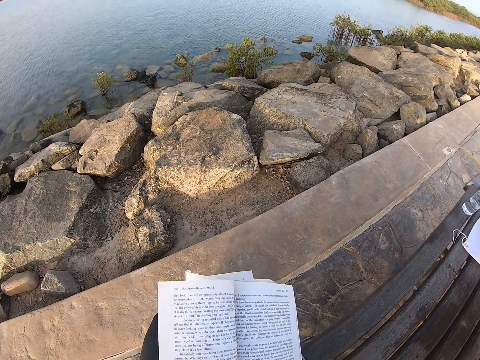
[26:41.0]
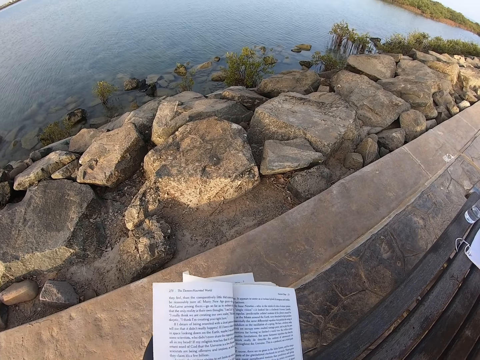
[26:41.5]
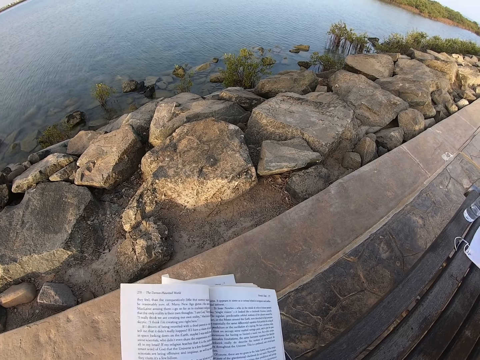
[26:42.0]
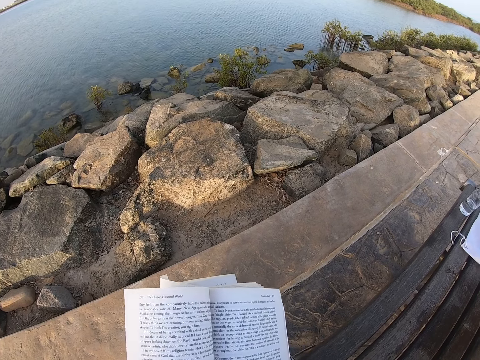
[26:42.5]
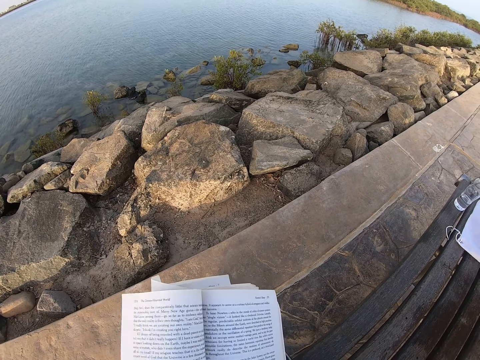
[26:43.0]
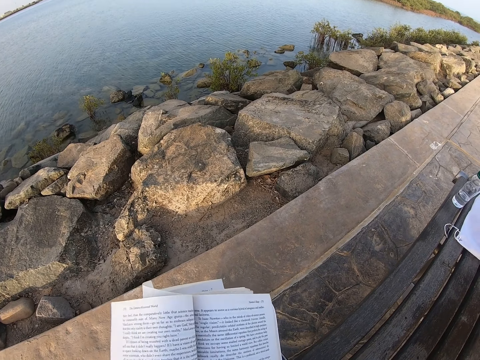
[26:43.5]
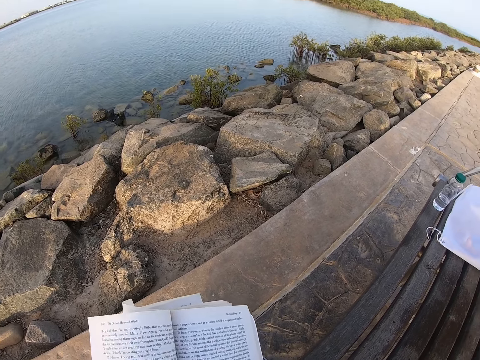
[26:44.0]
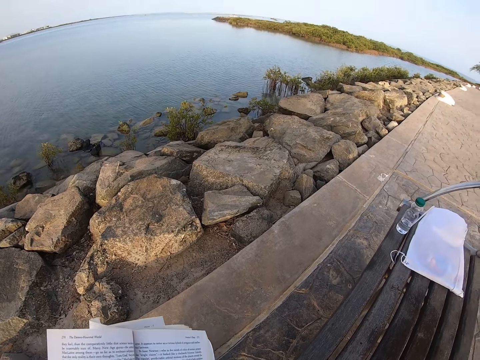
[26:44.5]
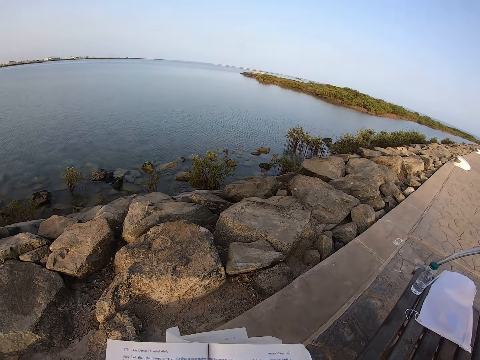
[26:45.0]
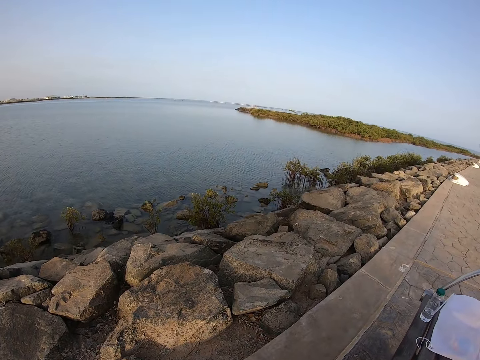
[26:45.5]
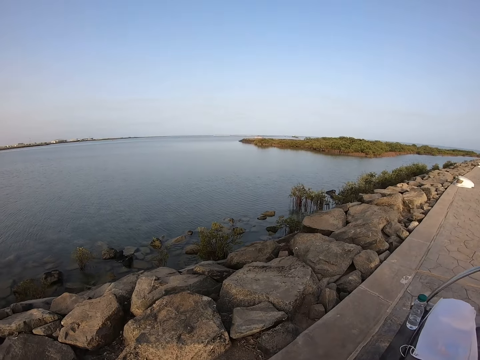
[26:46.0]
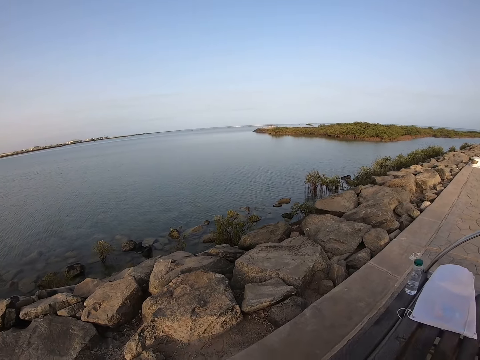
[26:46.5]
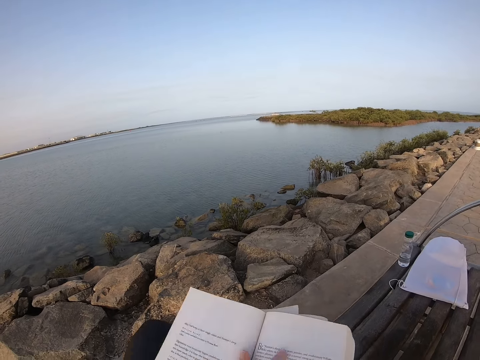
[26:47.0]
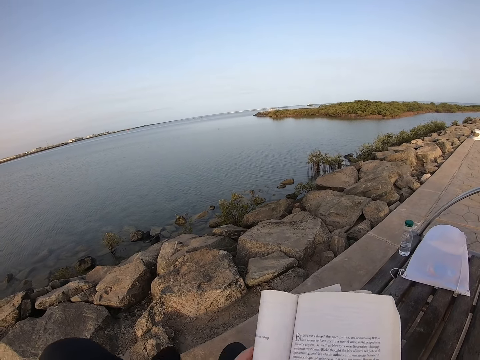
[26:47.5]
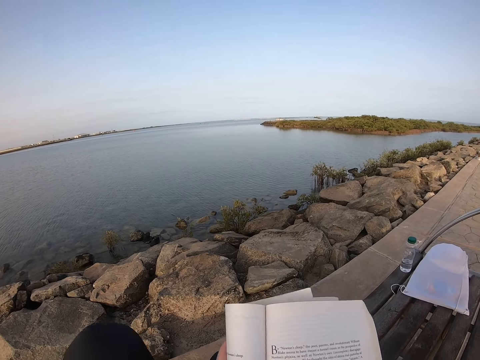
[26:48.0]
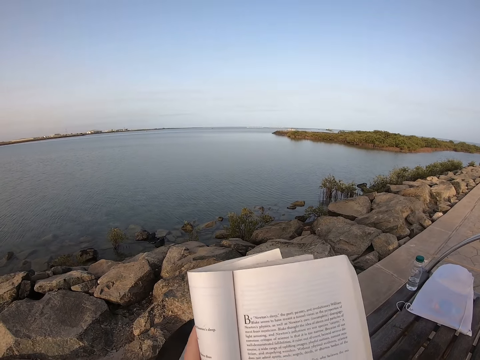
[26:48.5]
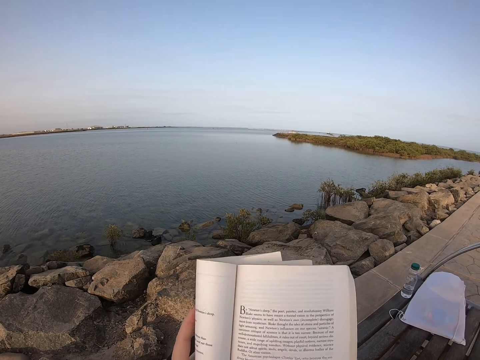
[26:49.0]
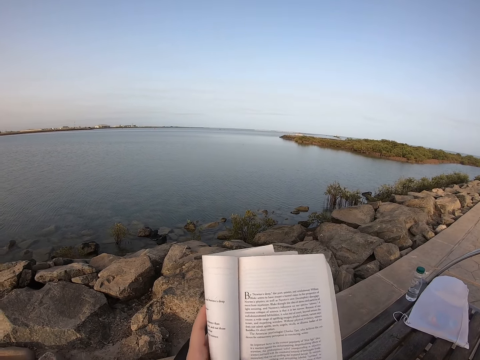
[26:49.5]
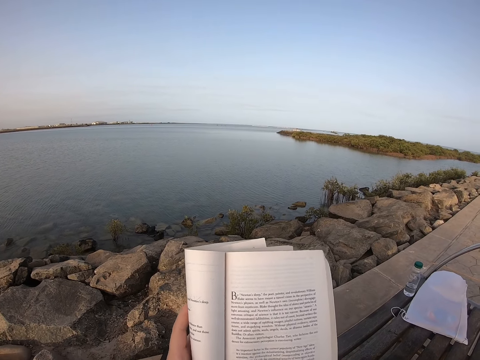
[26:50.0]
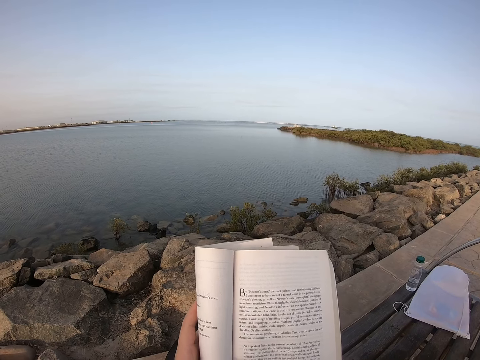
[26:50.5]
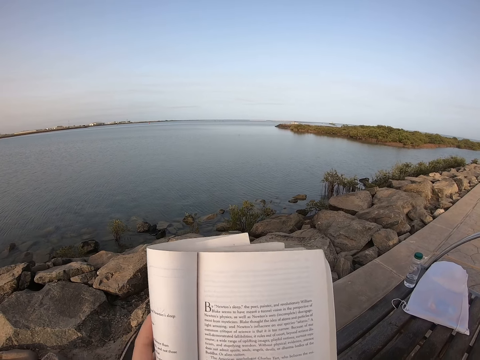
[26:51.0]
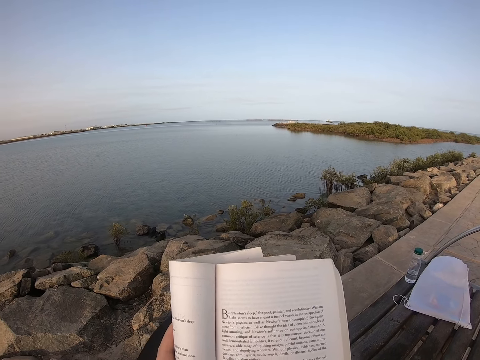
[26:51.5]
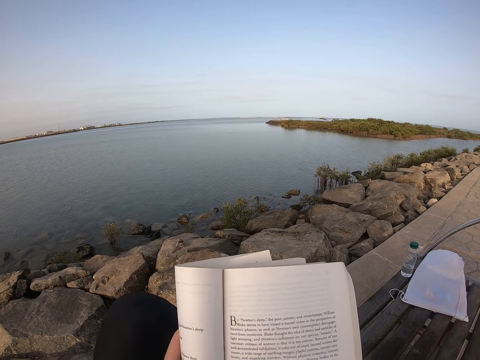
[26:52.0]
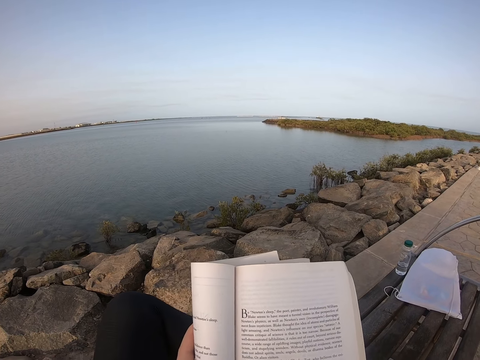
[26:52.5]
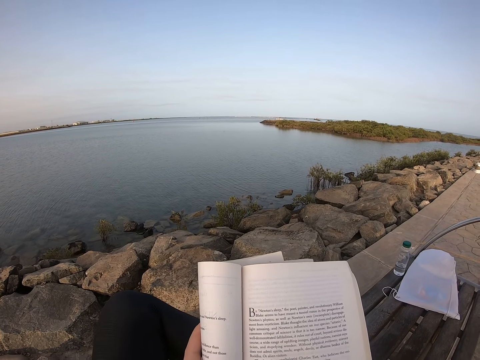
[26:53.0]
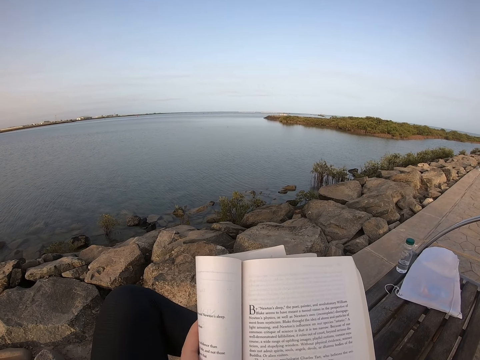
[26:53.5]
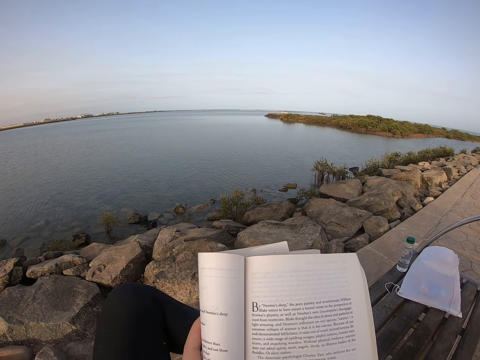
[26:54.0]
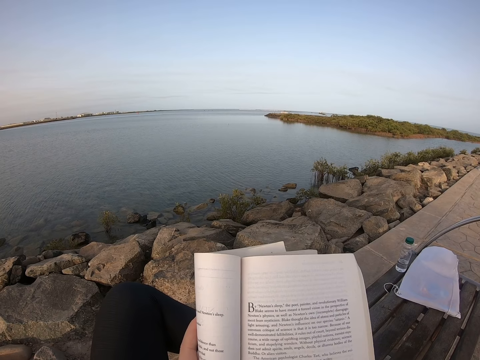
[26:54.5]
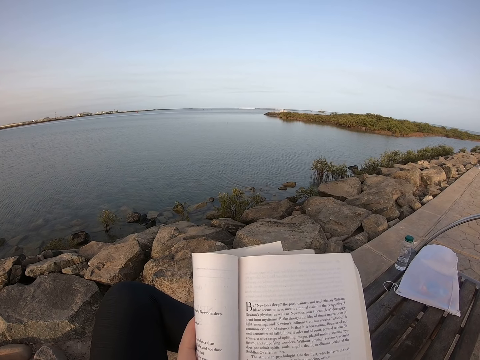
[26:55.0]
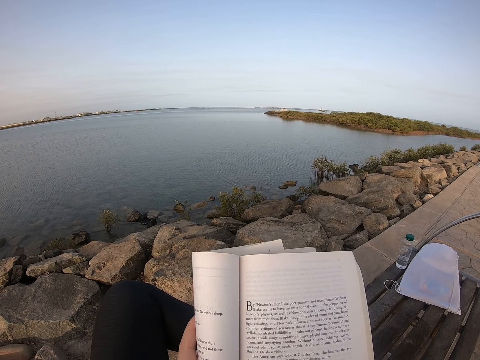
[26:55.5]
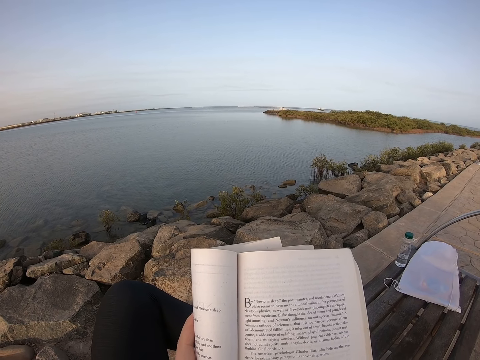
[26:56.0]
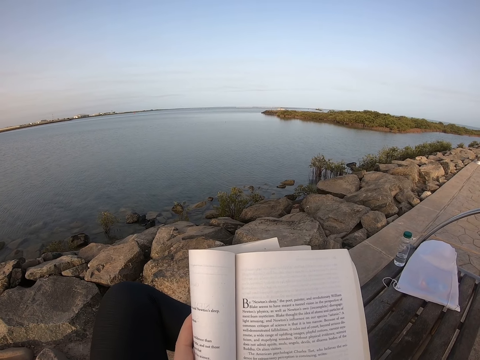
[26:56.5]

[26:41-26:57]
The camera wearer moves the legs. She touches a book. She adjusts the book. She folds her legs. She reads the book.

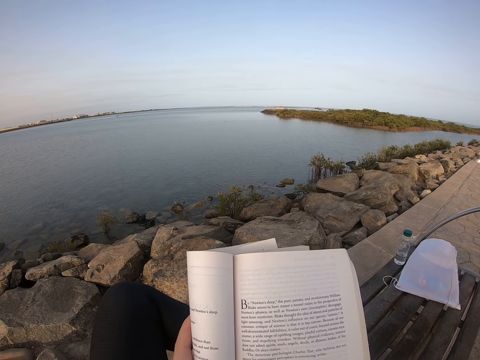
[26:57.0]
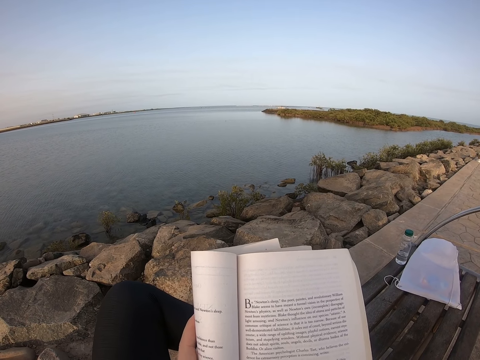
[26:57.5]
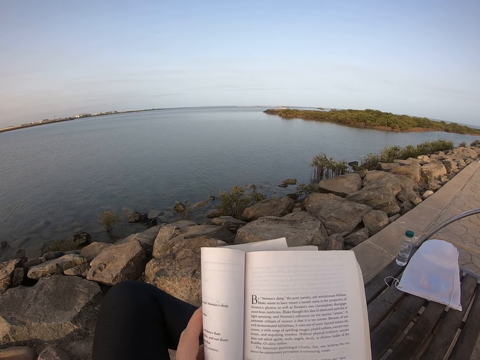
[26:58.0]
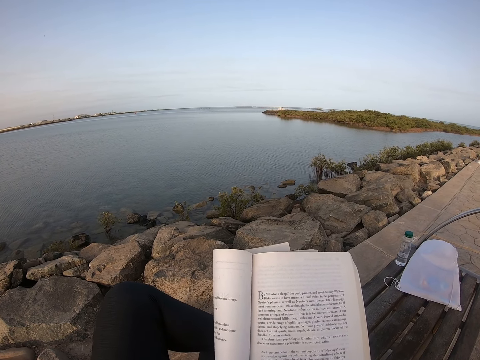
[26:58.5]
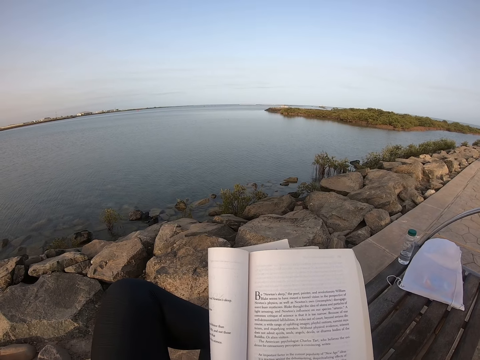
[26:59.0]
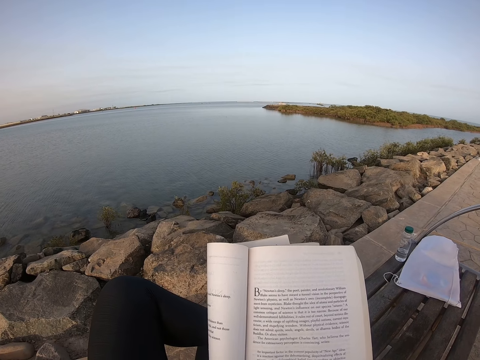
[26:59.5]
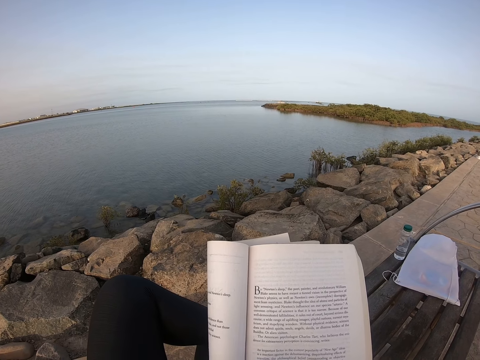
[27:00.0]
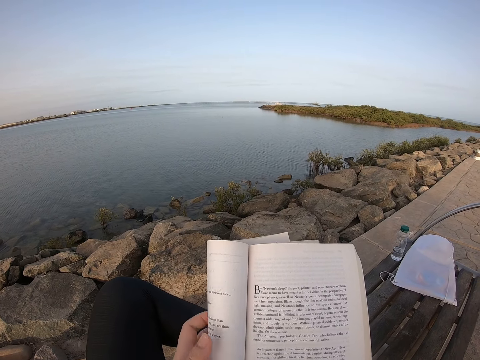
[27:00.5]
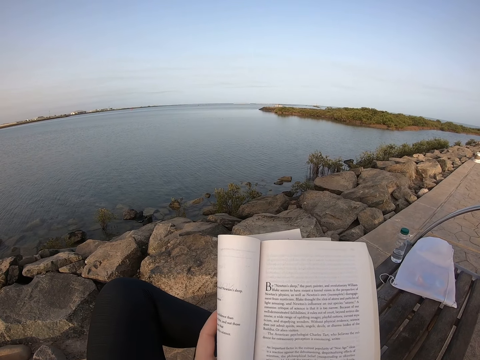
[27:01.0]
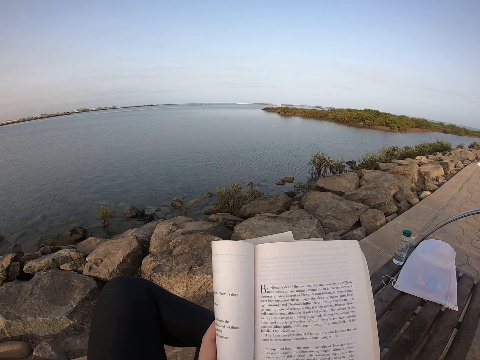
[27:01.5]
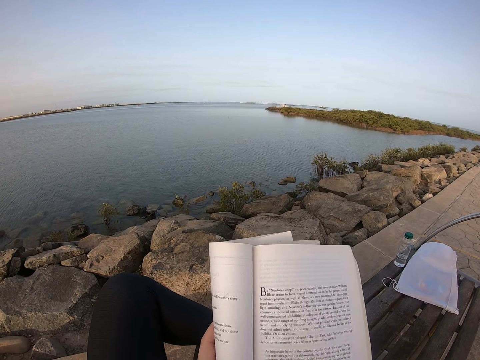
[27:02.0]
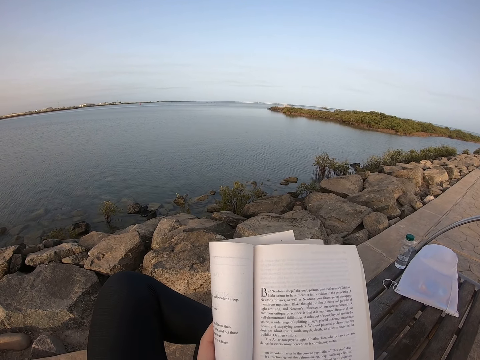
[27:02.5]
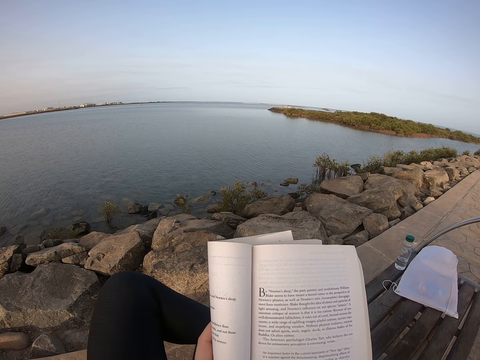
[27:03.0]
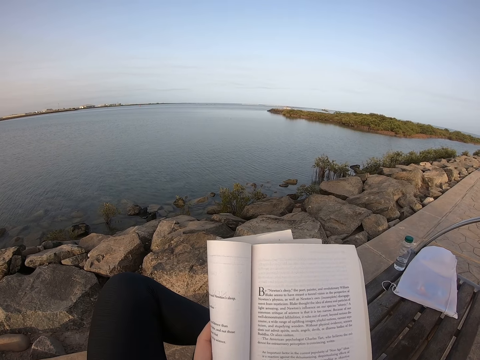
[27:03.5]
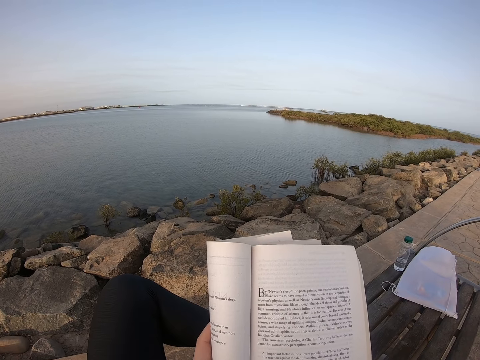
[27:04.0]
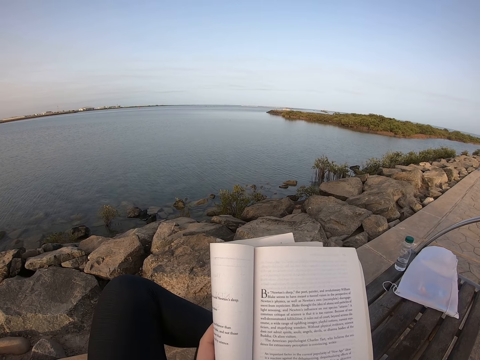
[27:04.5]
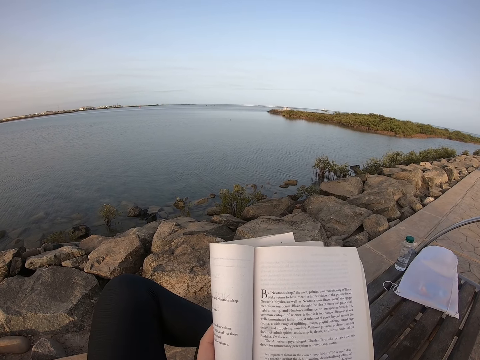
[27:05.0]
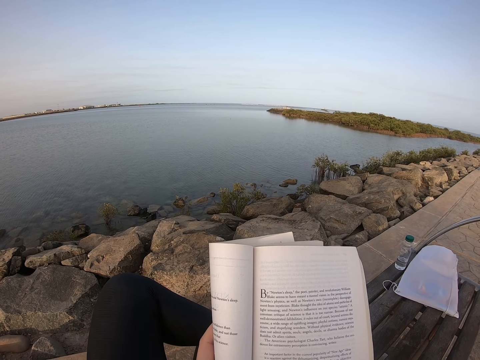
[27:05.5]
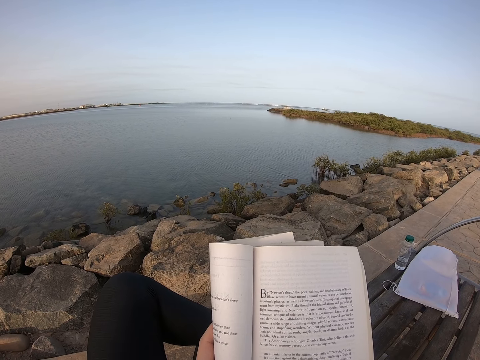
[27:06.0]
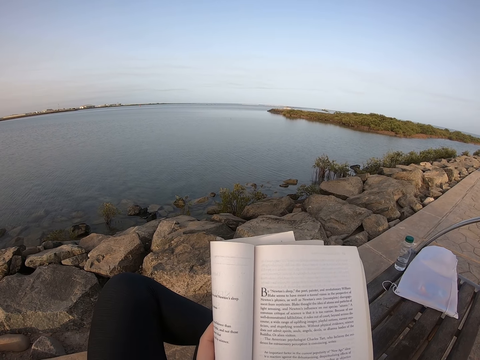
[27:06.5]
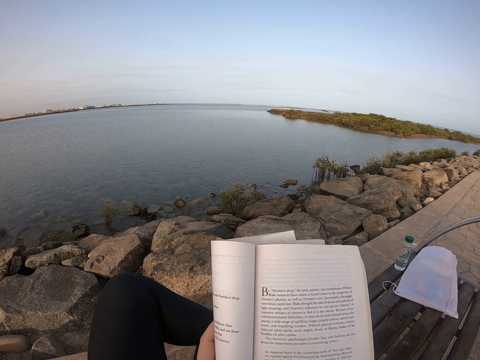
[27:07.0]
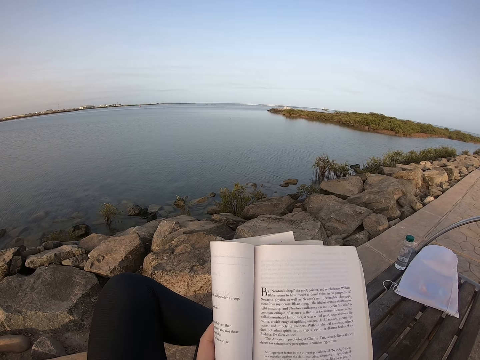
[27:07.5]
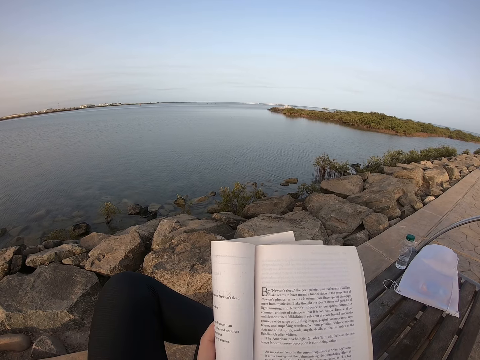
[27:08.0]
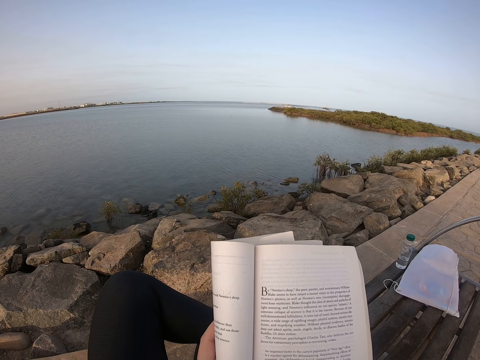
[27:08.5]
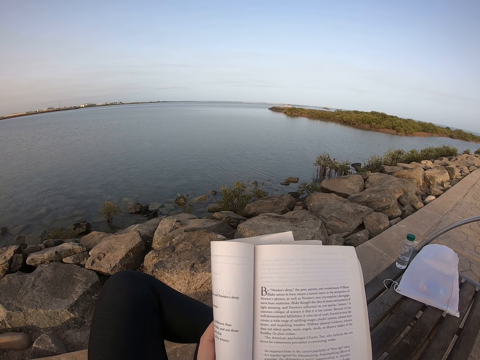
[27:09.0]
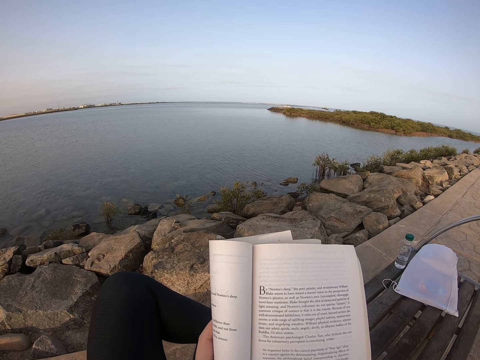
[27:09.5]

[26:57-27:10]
The camera wearer moves a hand. They hold a book.
